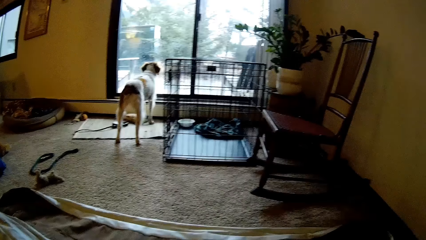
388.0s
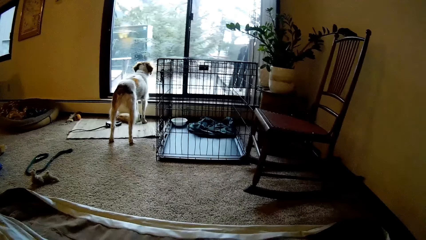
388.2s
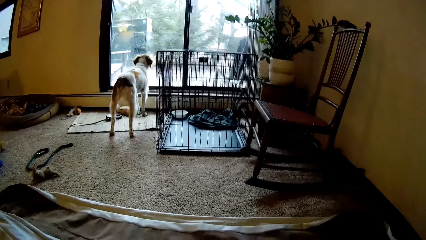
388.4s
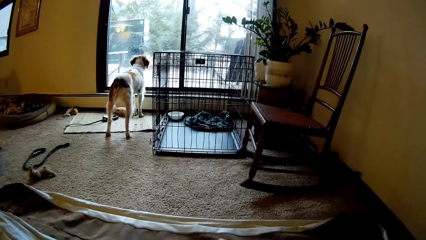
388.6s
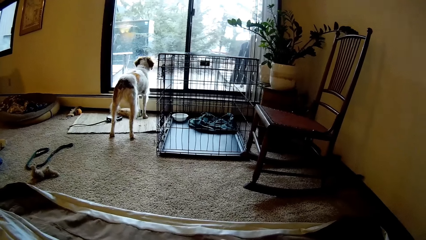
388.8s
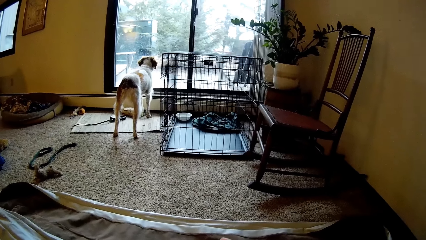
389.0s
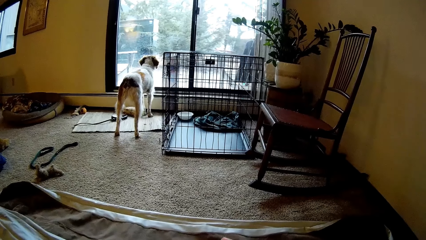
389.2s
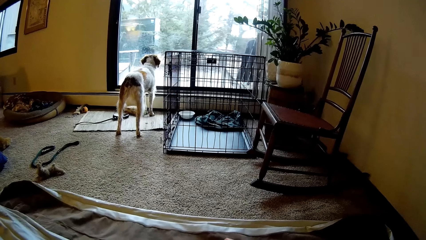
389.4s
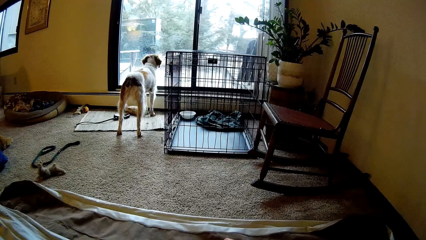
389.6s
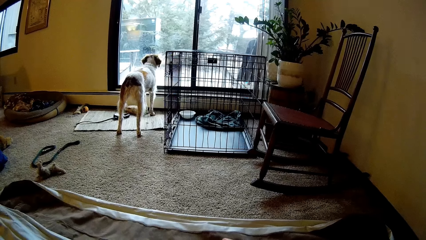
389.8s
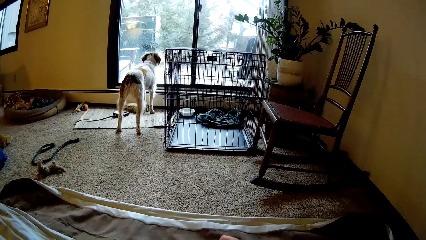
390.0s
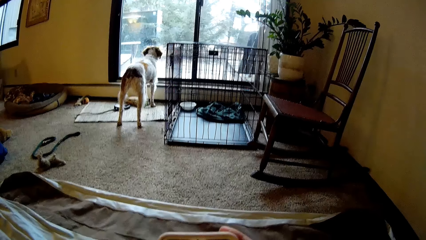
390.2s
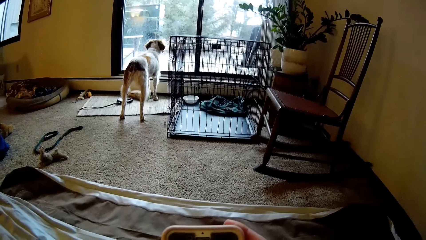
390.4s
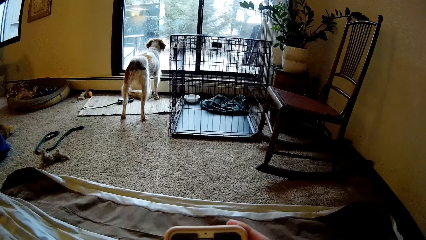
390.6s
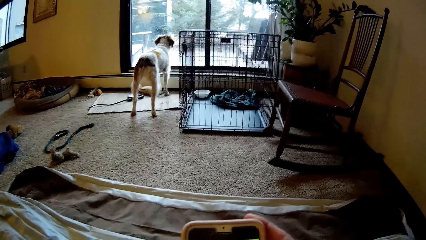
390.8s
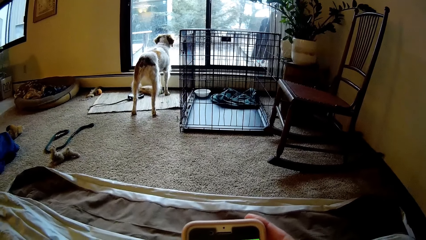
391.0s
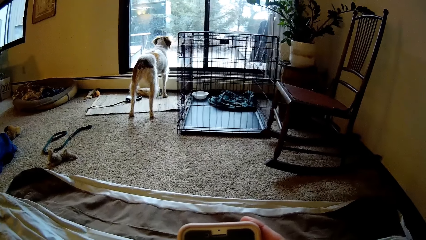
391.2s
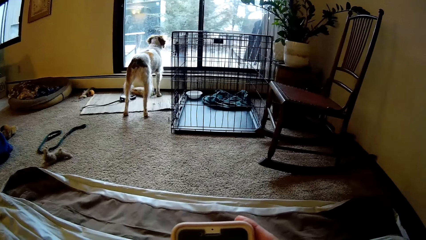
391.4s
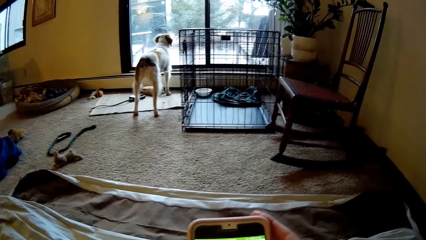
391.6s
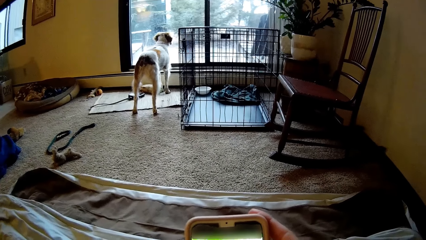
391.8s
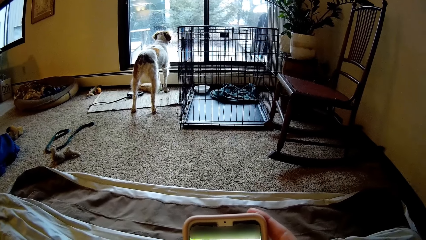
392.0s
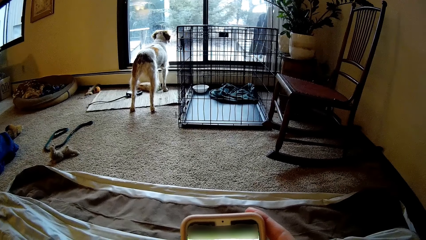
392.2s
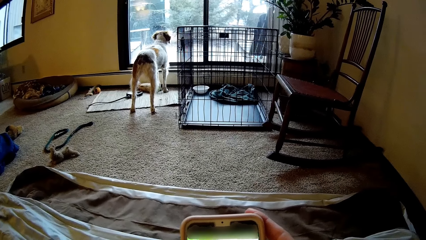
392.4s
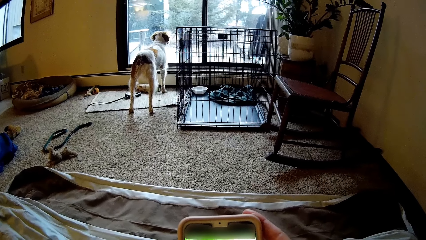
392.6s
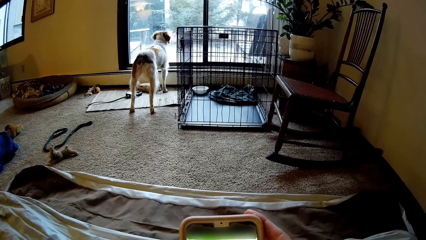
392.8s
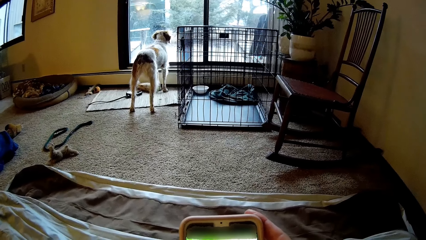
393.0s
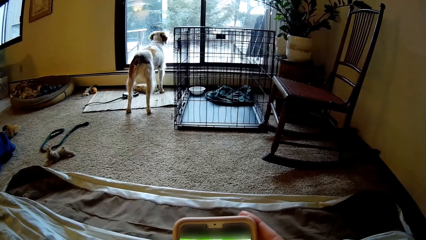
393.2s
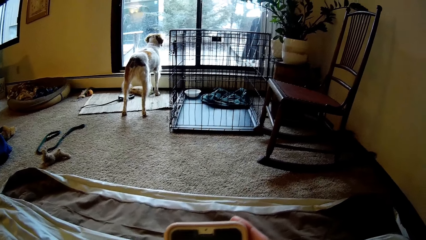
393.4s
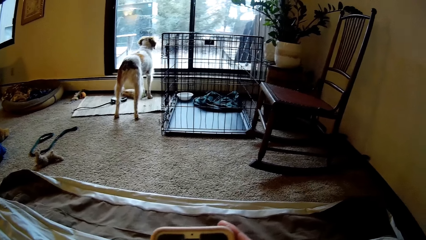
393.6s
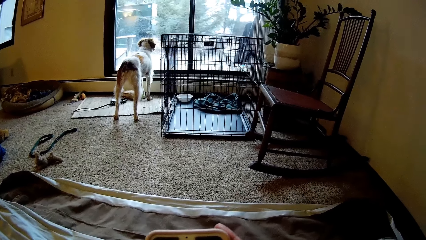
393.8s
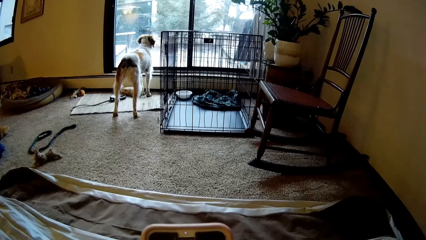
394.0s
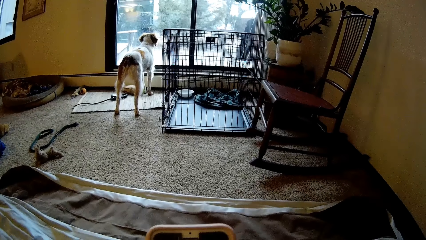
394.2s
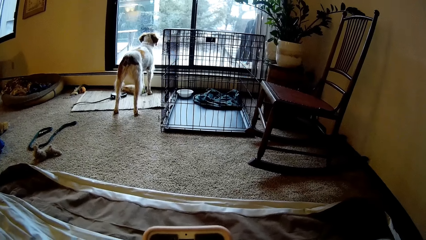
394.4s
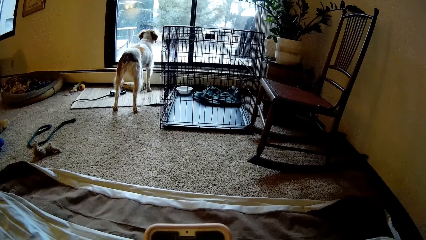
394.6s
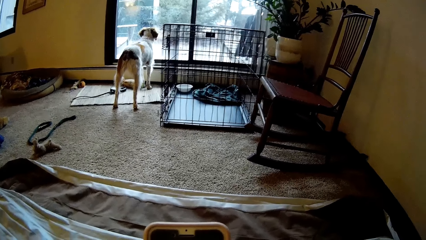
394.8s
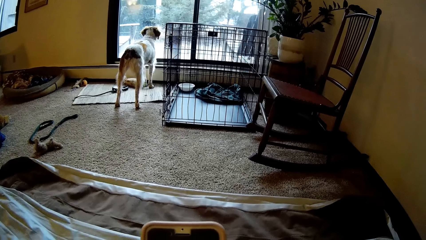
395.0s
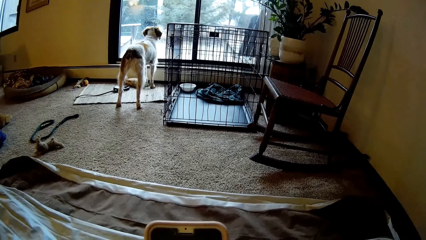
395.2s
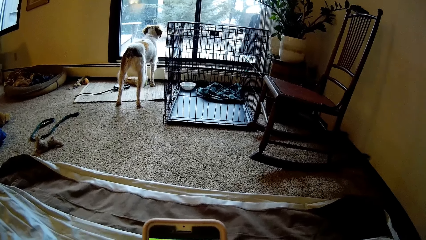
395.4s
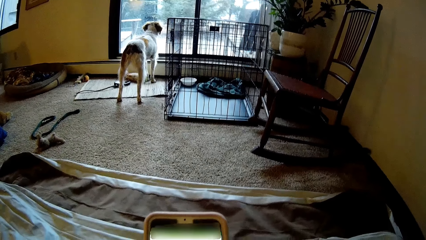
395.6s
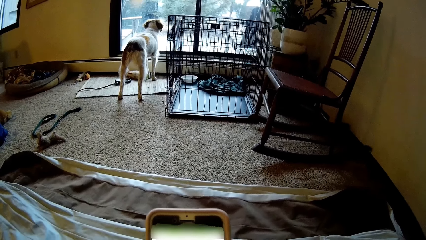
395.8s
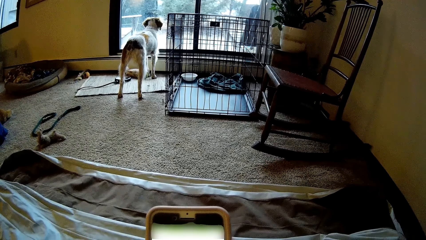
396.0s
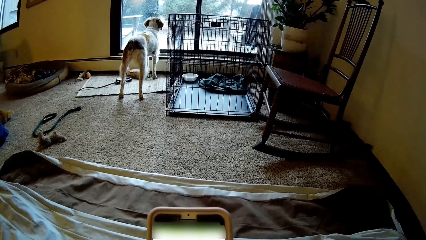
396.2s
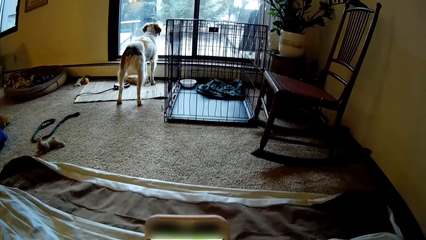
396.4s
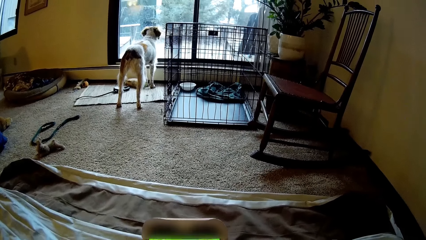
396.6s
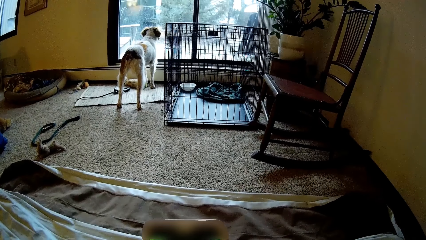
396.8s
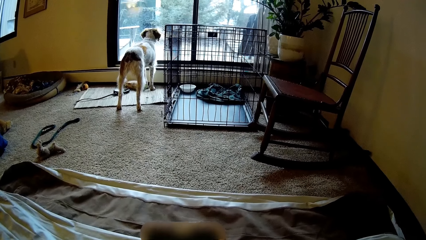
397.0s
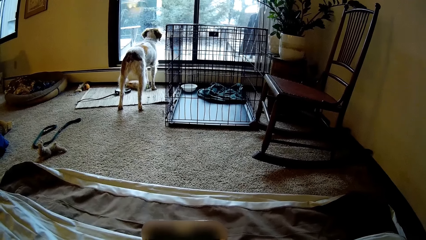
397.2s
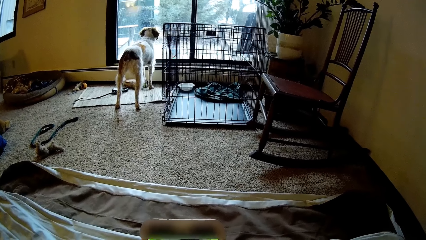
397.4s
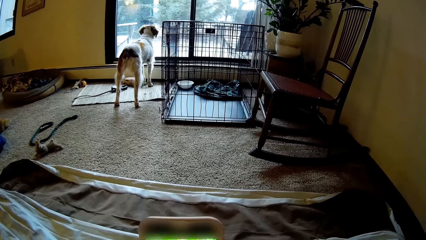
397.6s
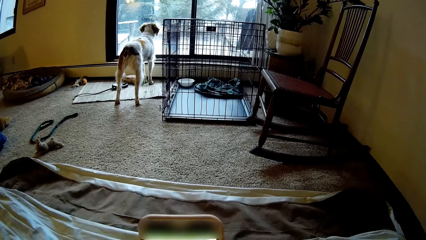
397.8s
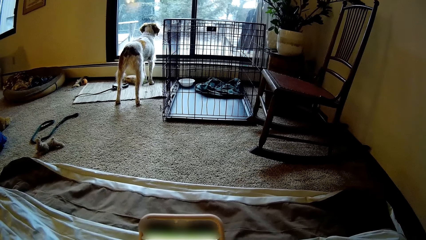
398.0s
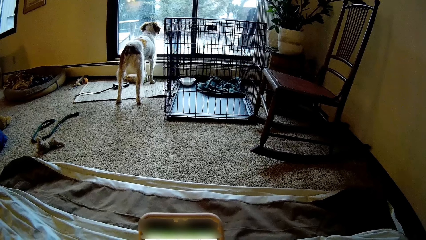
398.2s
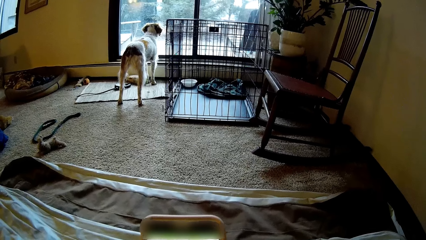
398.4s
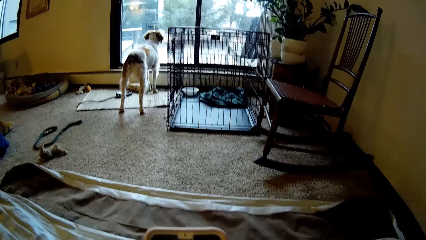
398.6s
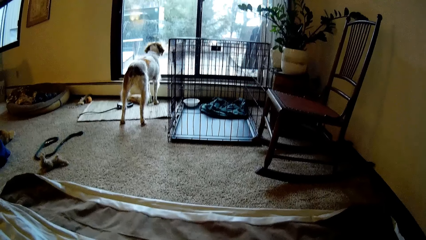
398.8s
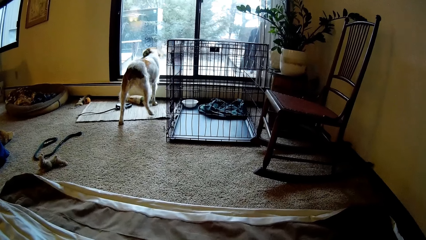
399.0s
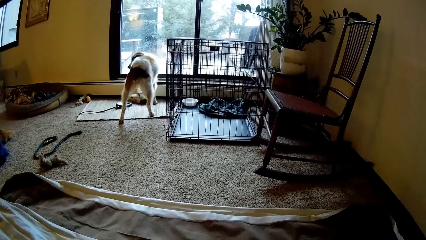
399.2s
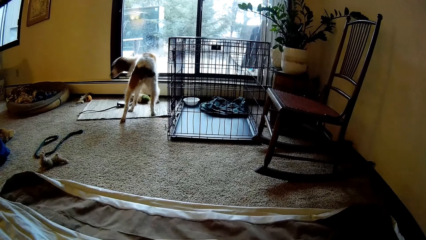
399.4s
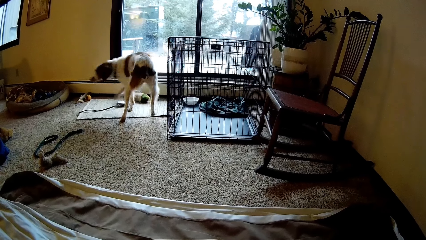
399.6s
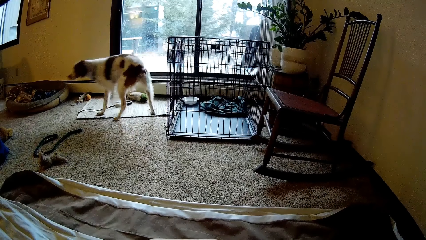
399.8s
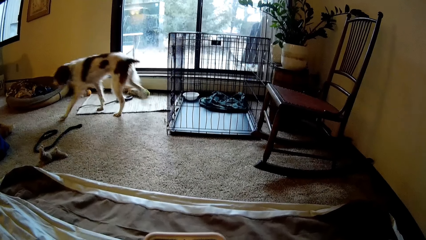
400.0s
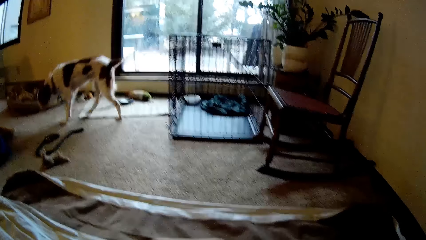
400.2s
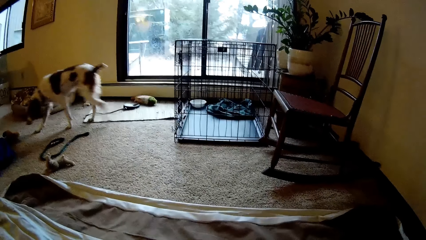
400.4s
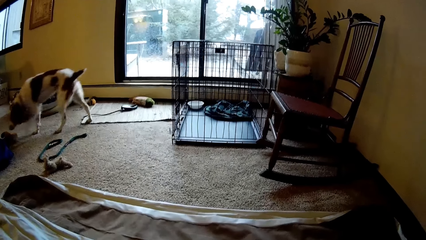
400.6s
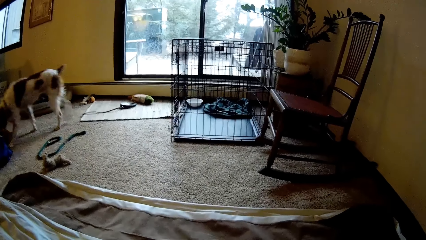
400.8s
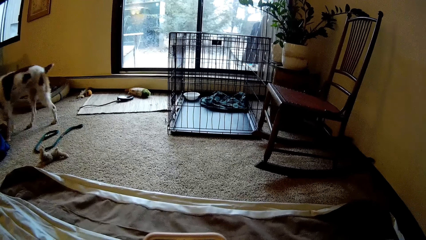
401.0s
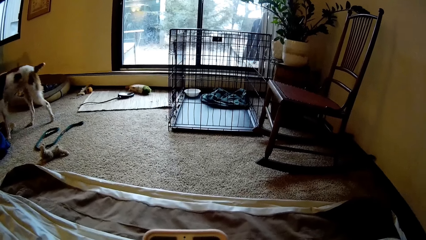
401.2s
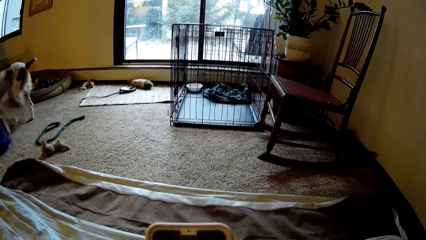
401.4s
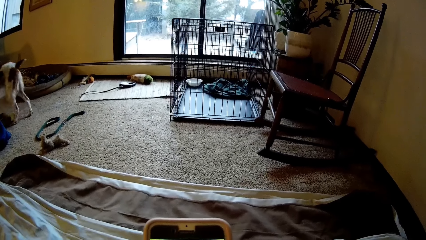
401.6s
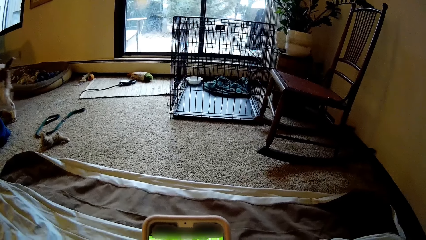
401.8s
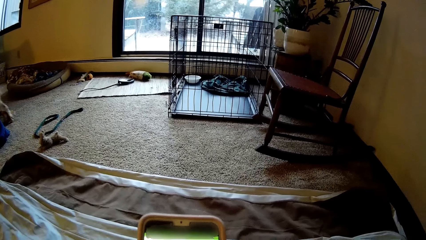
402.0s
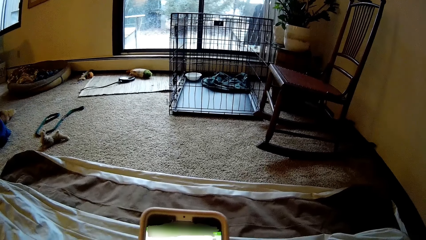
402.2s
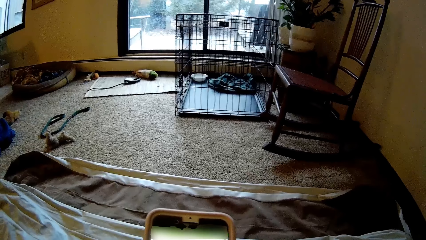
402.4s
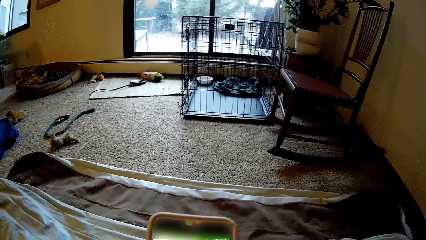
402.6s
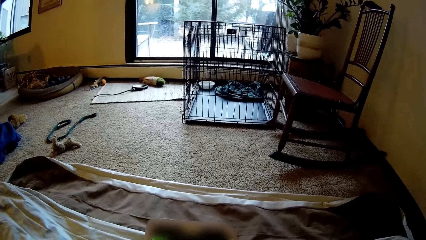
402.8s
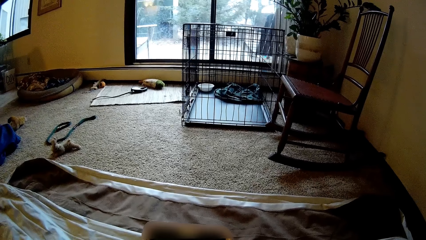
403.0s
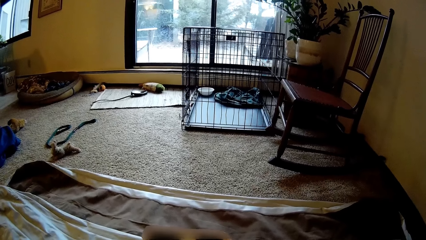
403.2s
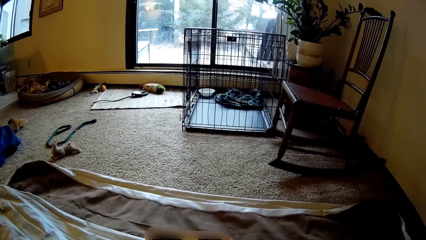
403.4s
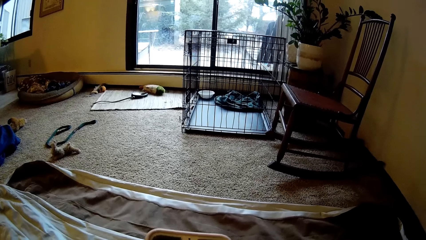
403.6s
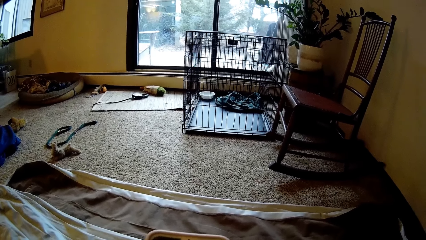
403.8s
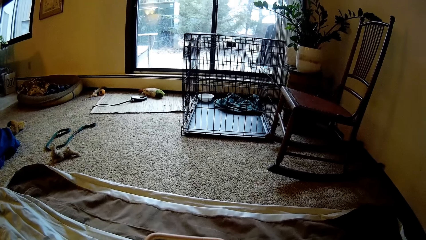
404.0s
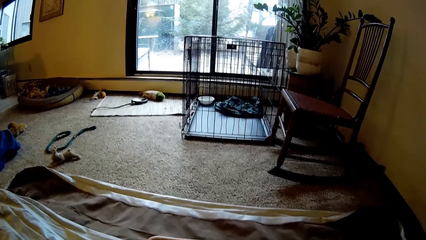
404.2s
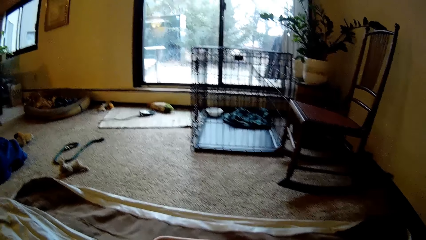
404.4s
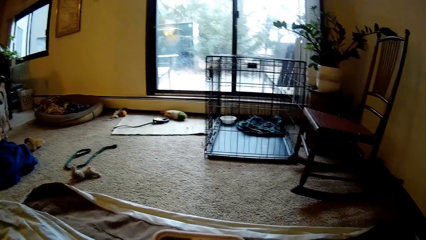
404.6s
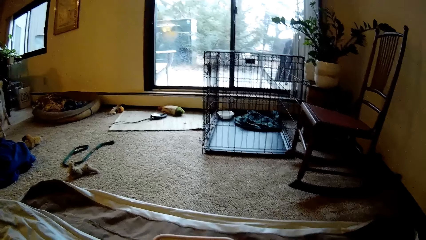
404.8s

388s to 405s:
The camera wearer presses the phone with his hands. He scrolls the phone. The dog walks away from the window of the apartment.
